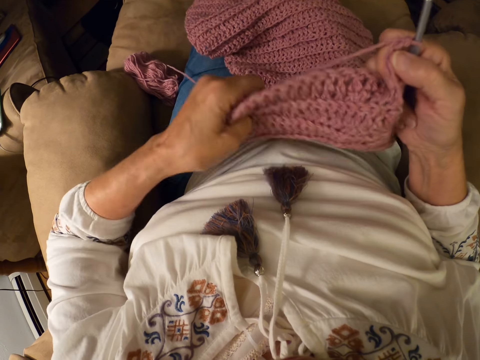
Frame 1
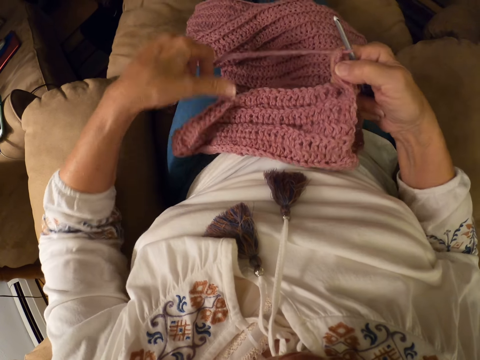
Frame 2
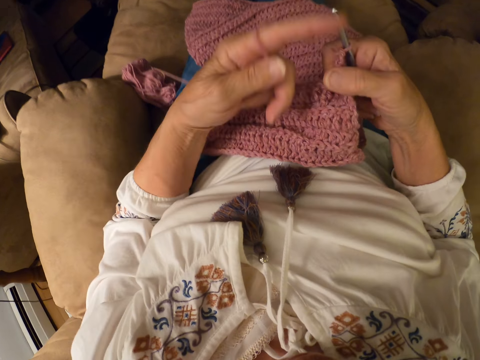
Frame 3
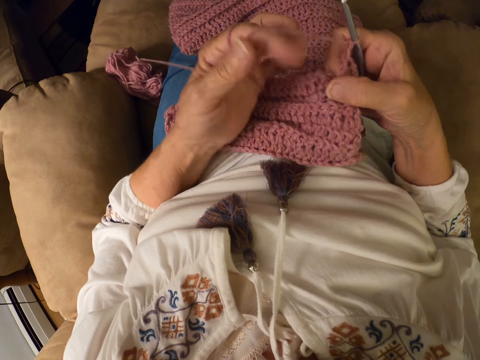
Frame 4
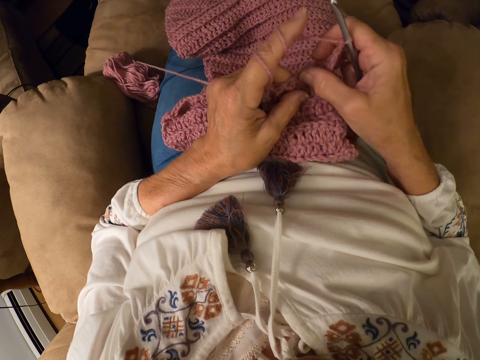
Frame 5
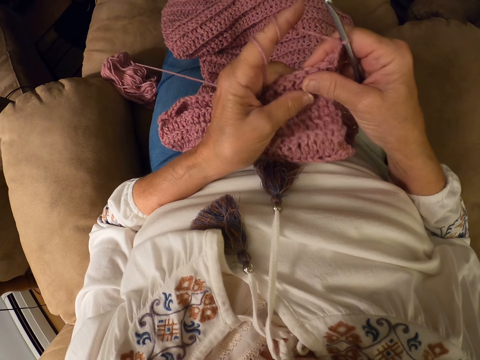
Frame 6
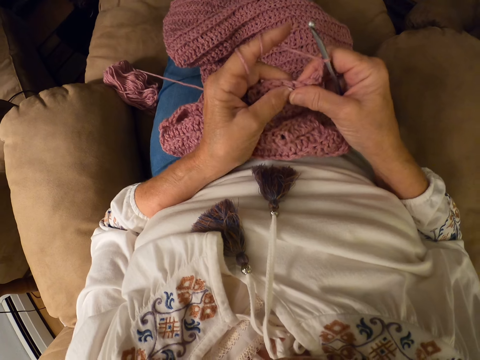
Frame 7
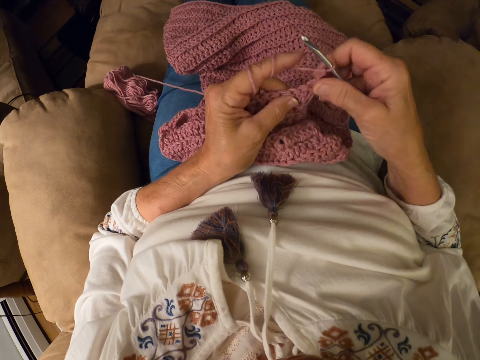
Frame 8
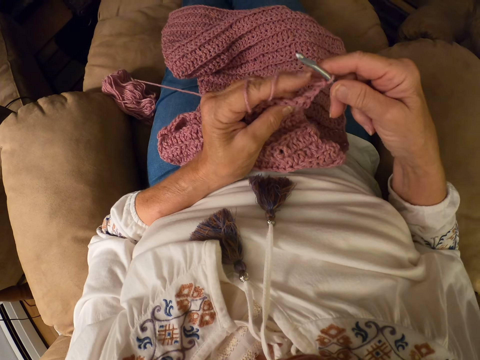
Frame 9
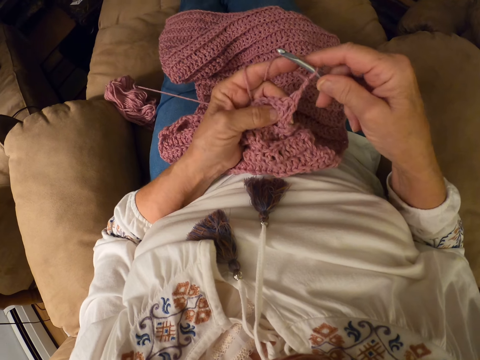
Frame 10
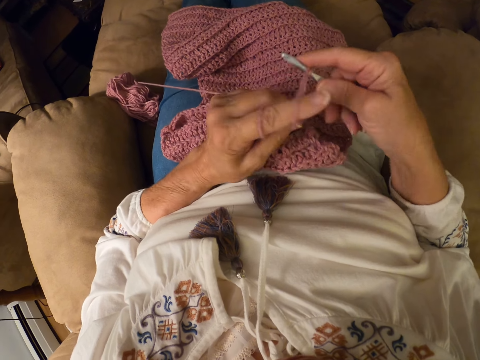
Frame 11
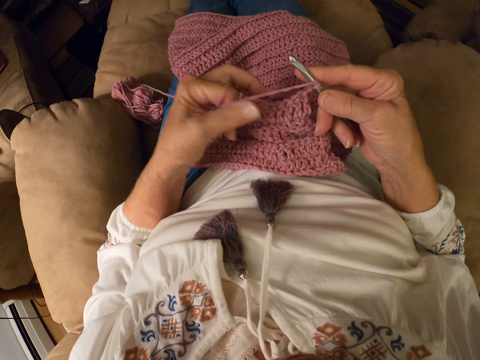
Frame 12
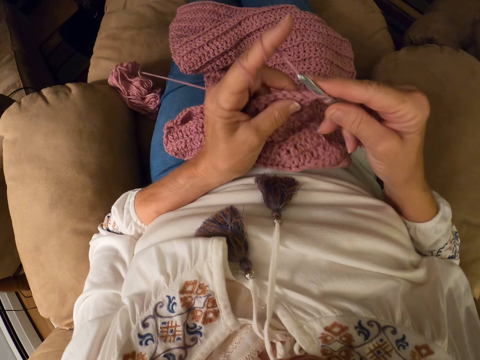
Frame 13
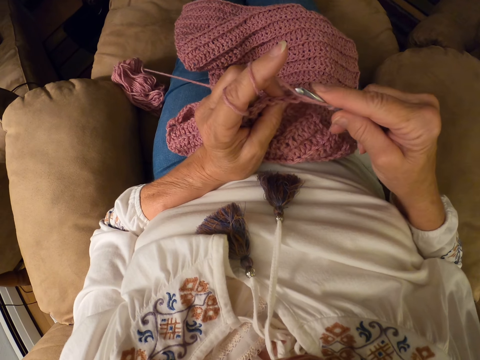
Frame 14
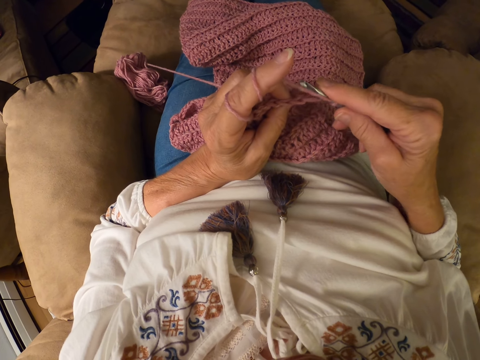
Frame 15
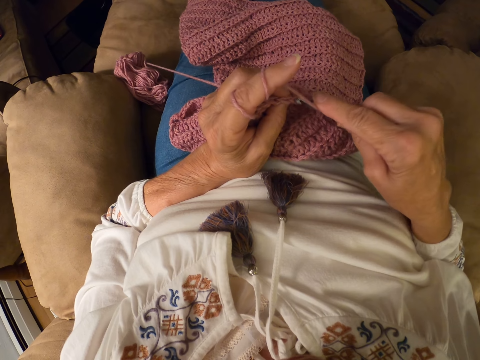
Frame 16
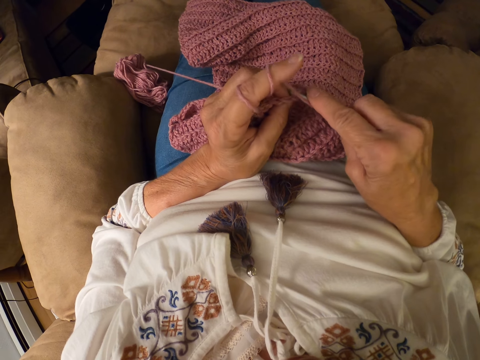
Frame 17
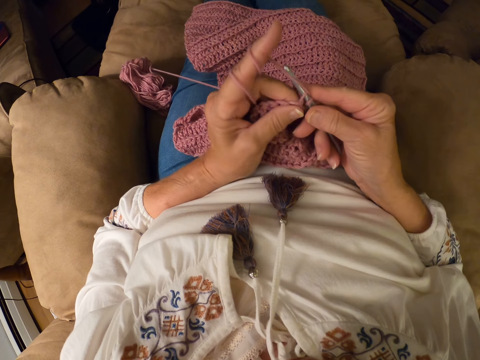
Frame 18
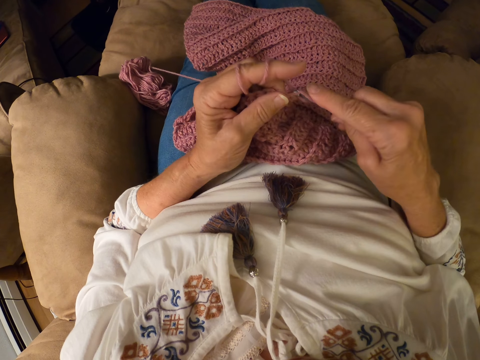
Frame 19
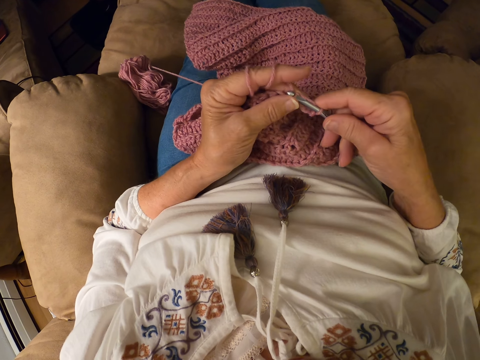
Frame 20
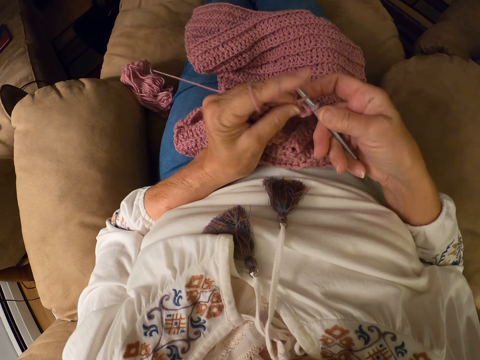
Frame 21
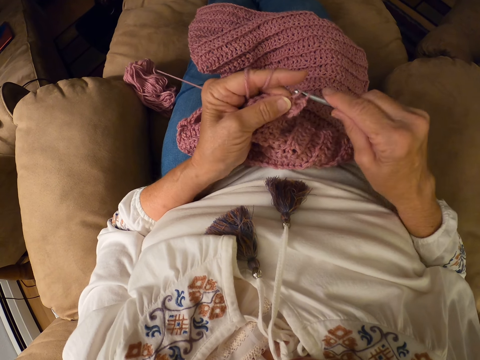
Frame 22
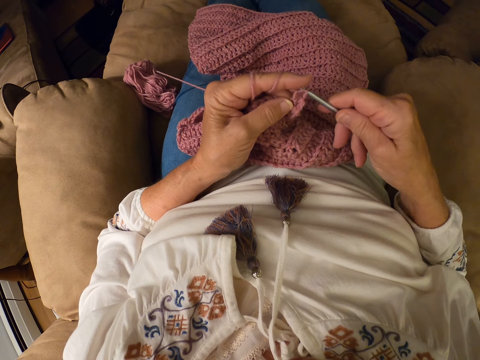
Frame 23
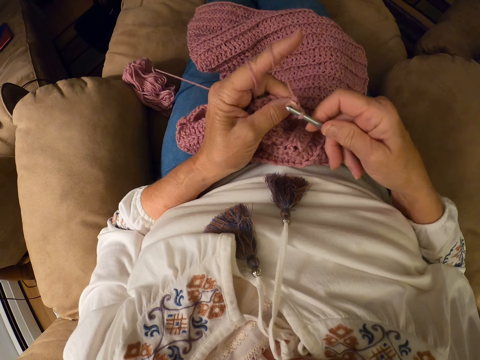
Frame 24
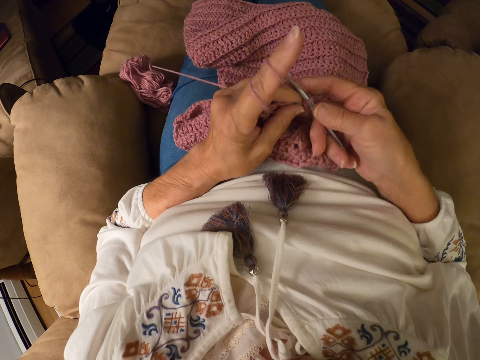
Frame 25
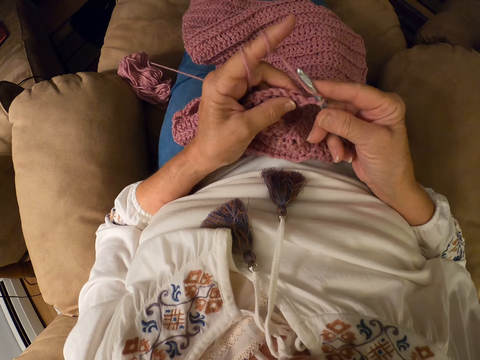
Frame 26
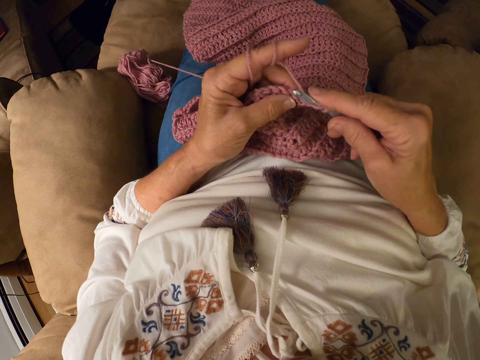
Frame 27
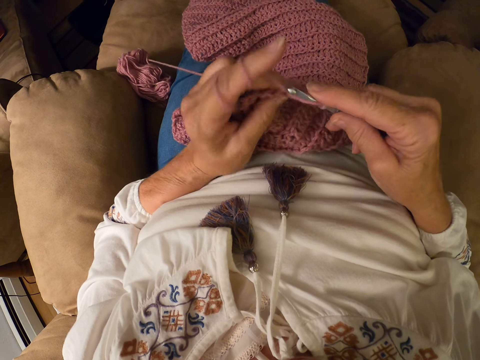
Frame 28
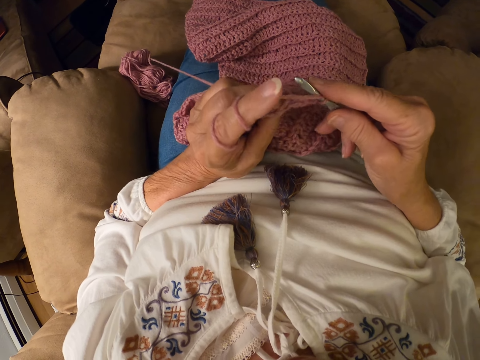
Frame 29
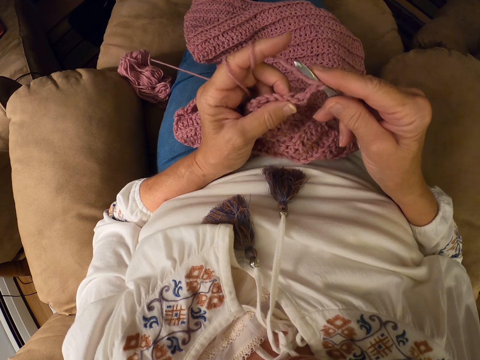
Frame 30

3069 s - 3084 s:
The camera wearer winds the yarn on her left index finger. She crochets the yarn with a crochet hook. She winds the yarn on her left index finger. She crochets the yarn with the crochet hook.

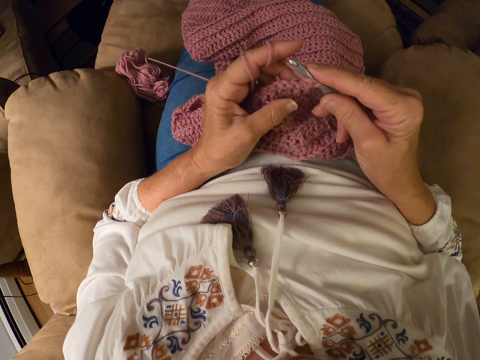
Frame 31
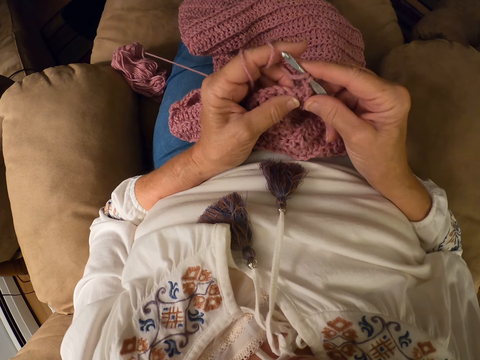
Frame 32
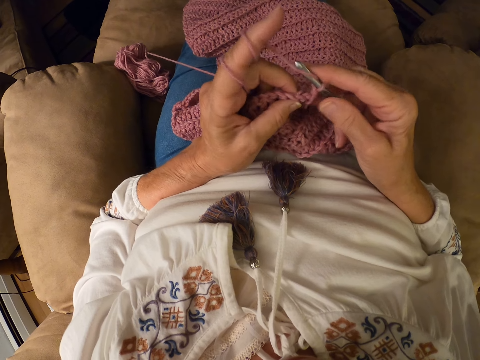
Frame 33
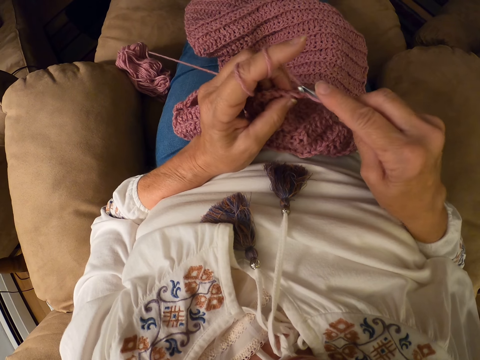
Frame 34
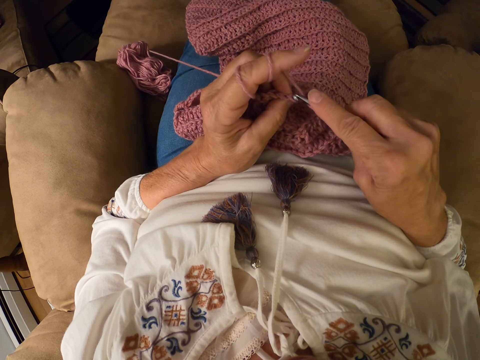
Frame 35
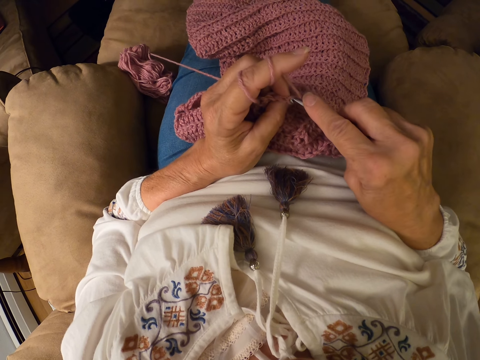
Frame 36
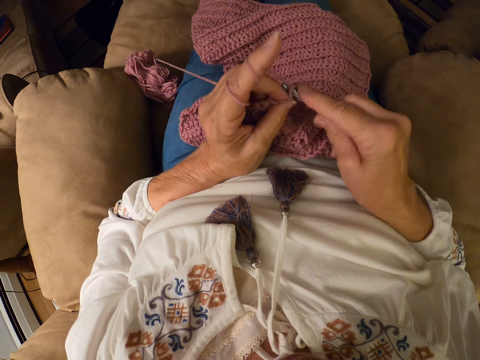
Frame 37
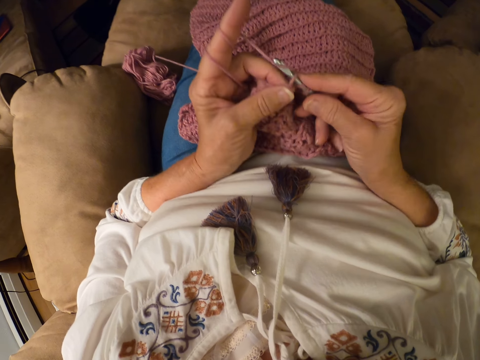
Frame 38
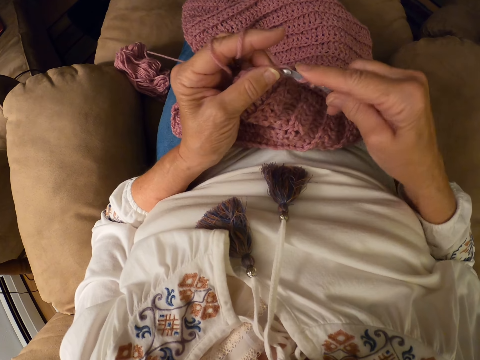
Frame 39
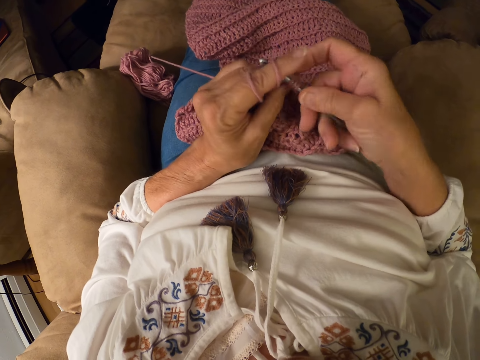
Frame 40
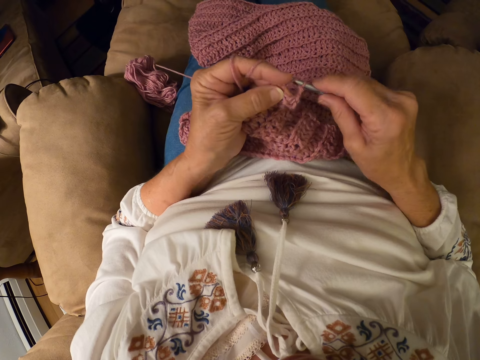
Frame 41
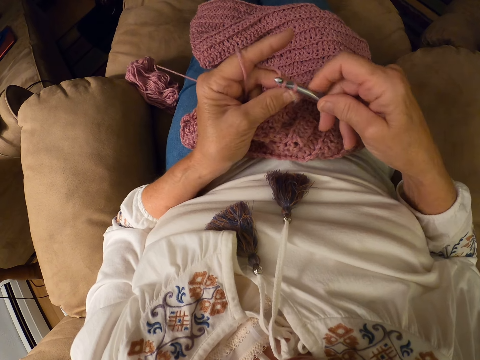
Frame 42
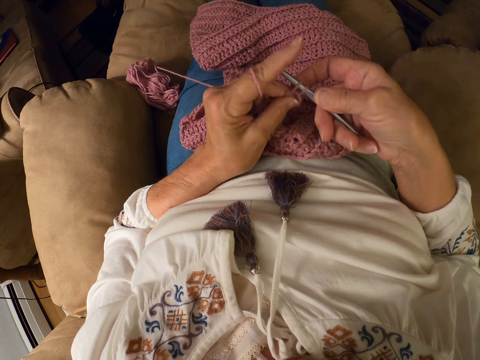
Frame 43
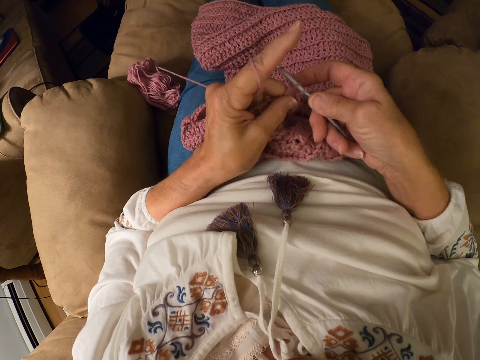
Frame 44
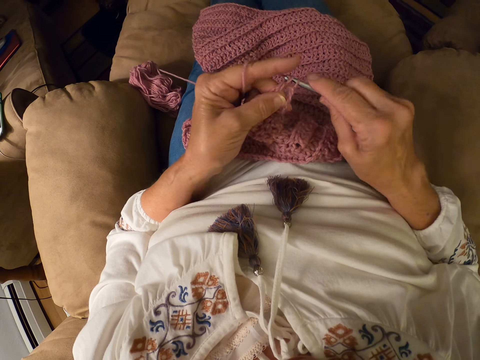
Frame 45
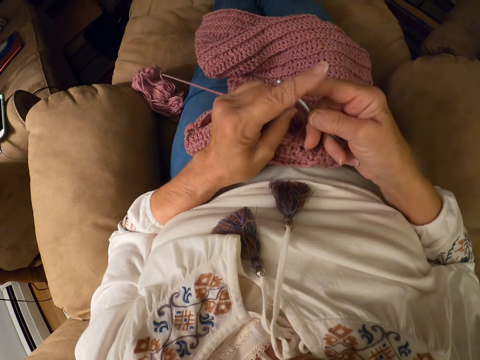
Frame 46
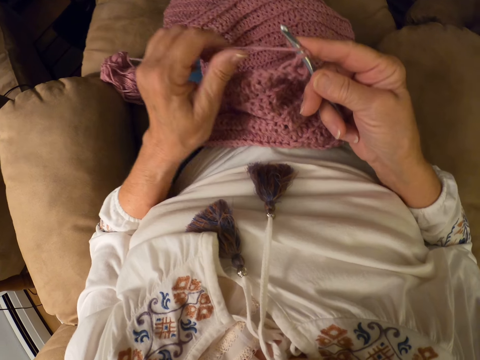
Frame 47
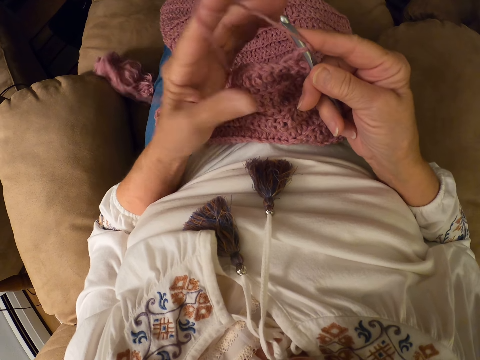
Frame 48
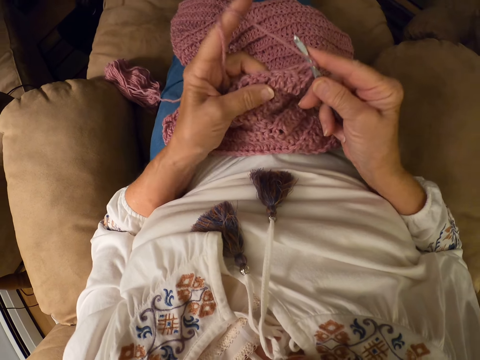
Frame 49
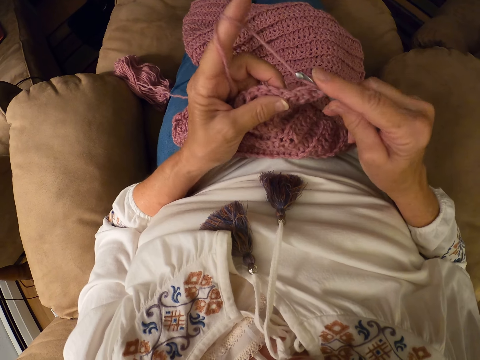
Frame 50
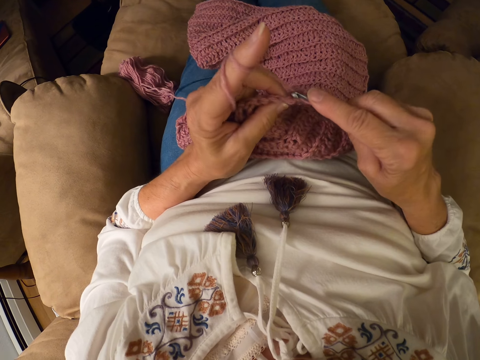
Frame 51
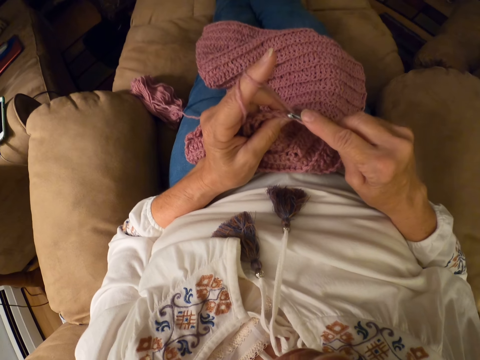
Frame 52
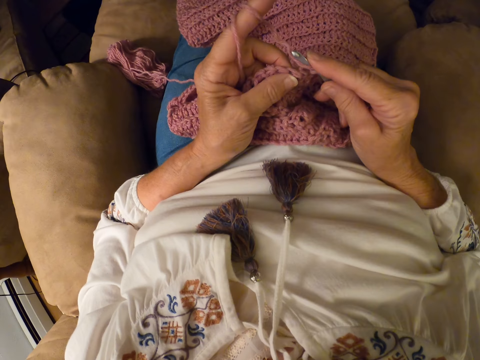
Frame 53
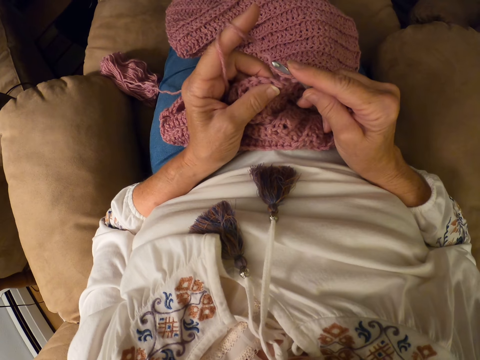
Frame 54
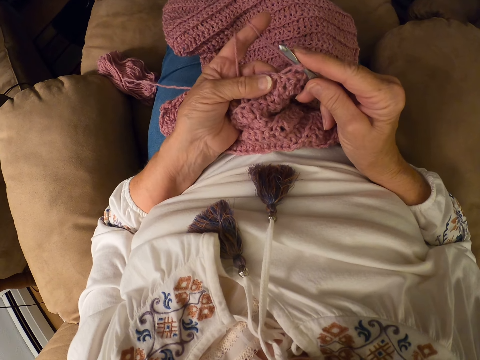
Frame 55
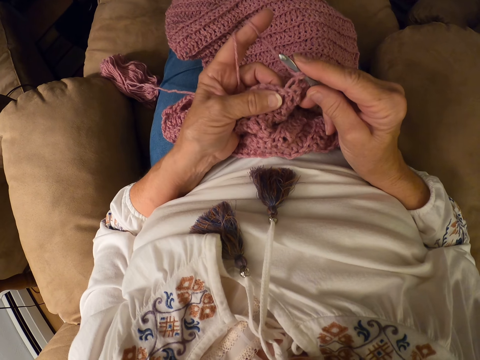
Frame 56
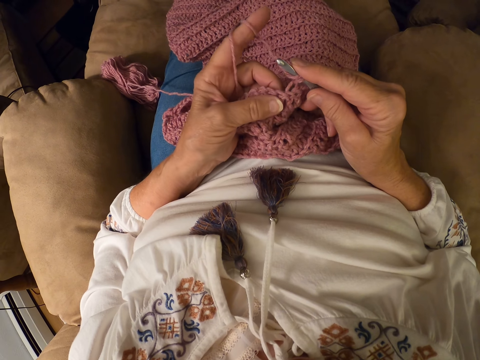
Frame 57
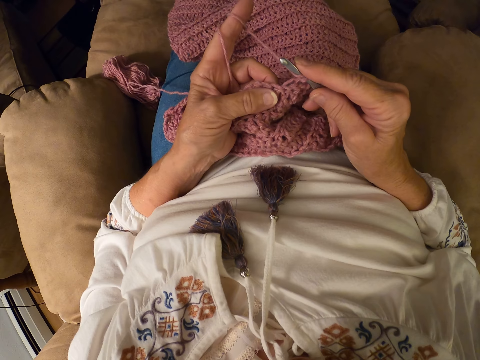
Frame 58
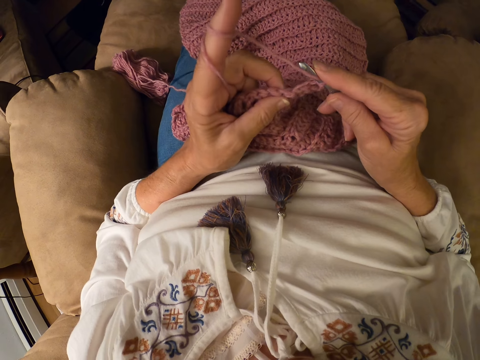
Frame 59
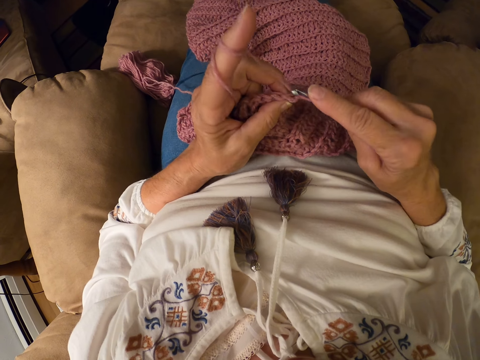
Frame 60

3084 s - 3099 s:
The camera wearer winds the yarn on her left index finger. She crochets the yarn with a crochet hook.
